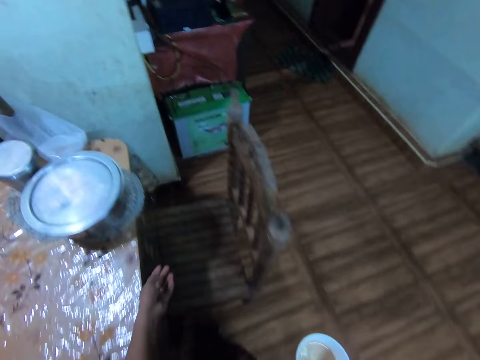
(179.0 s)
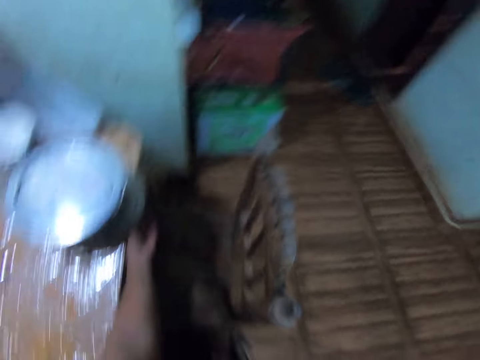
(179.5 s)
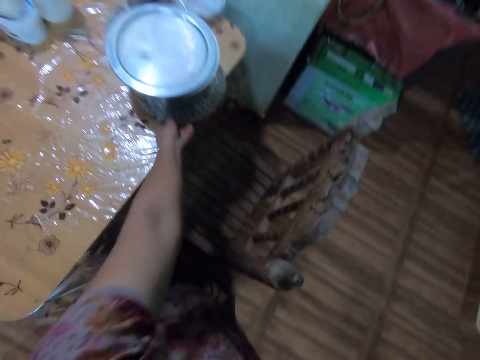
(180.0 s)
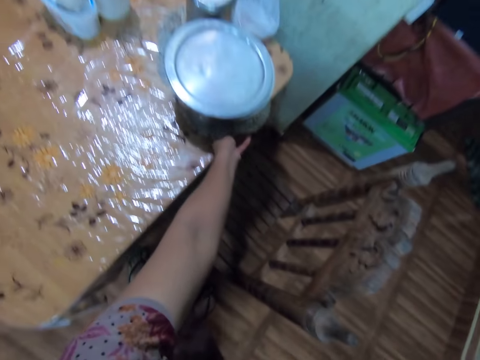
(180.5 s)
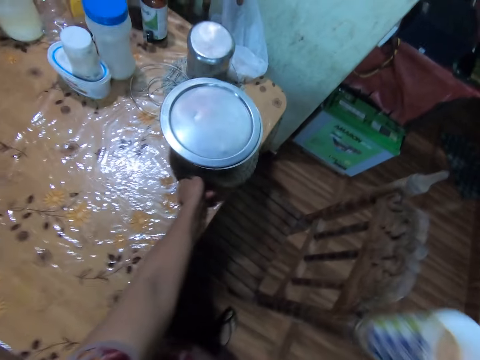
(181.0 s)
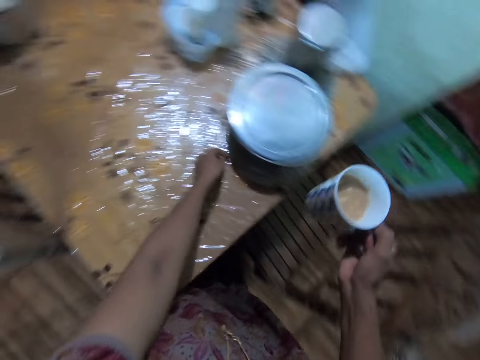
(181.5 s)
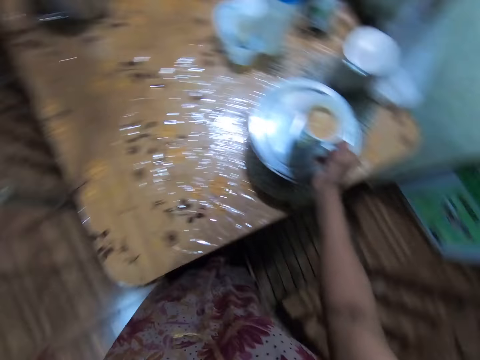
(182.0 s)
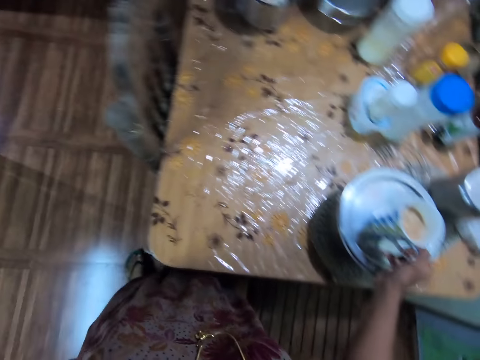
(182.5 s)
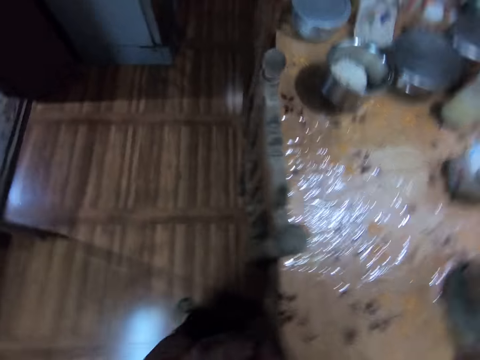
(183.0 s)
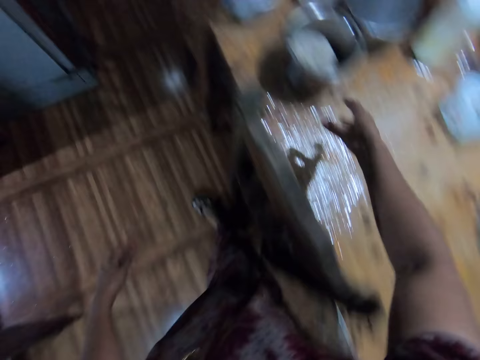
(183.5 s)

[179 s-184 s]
The camera wearer moves the pot on the table with her left hand. She drops the mug on the pot with her right hand. She walks.

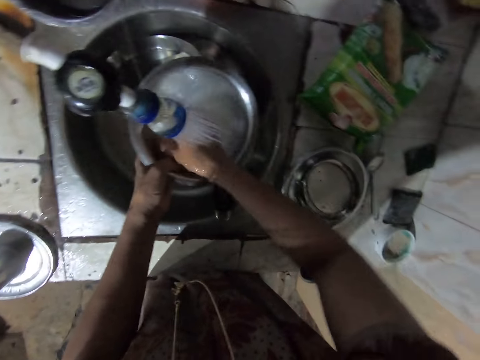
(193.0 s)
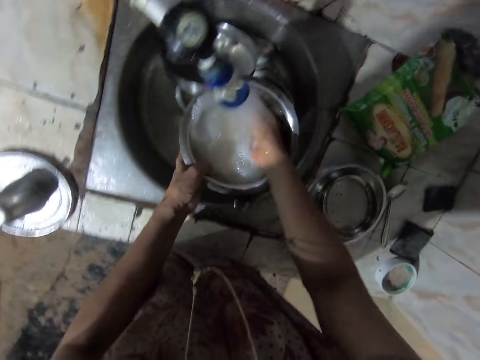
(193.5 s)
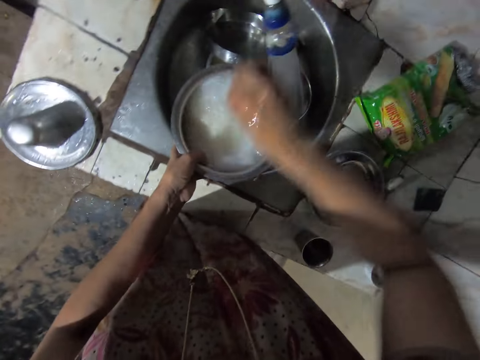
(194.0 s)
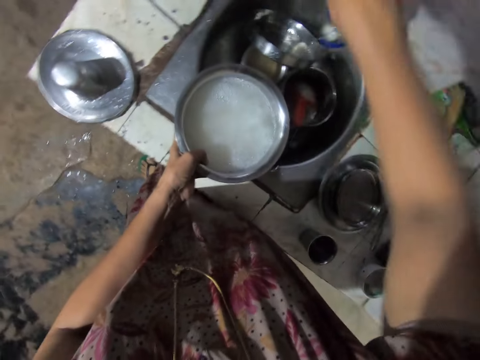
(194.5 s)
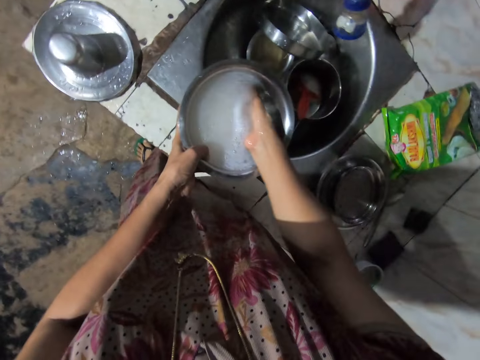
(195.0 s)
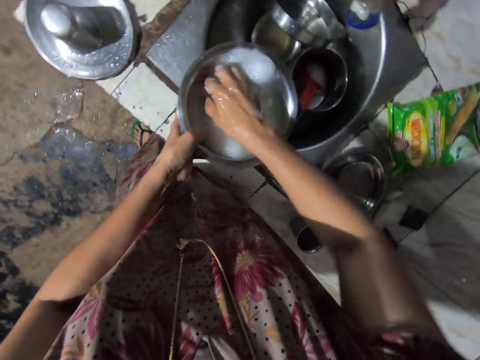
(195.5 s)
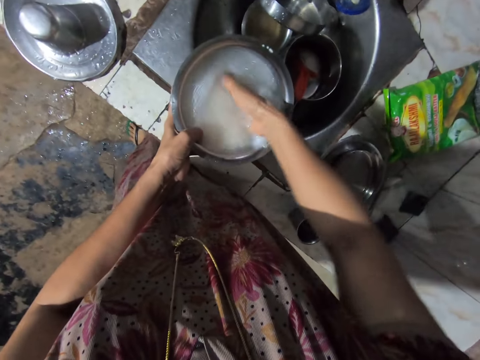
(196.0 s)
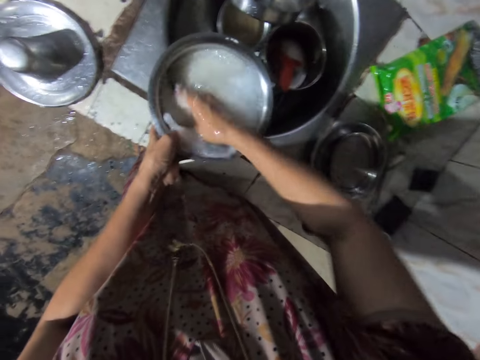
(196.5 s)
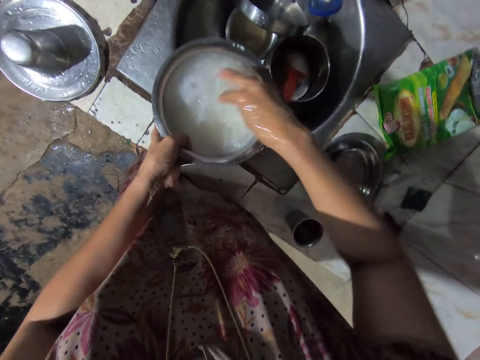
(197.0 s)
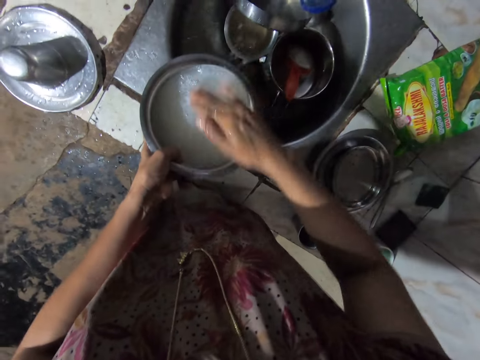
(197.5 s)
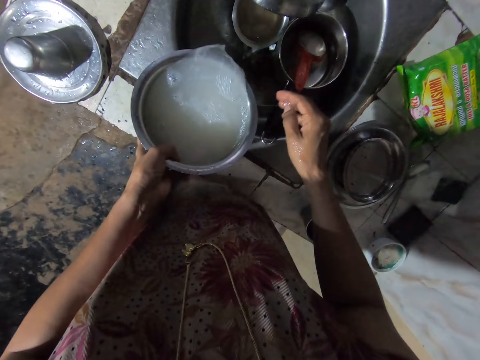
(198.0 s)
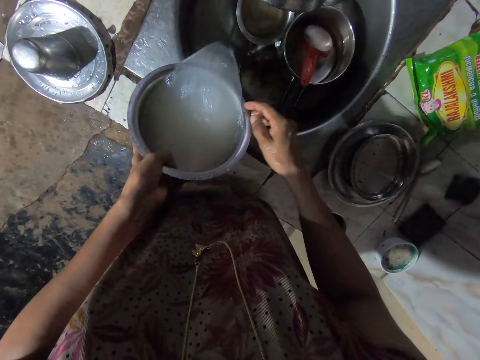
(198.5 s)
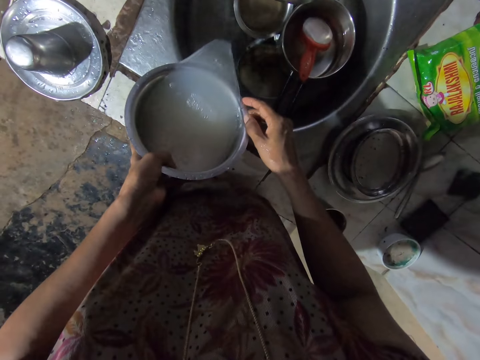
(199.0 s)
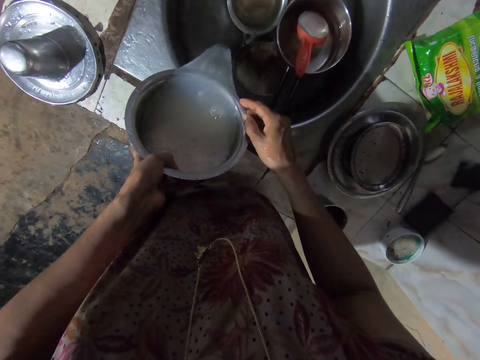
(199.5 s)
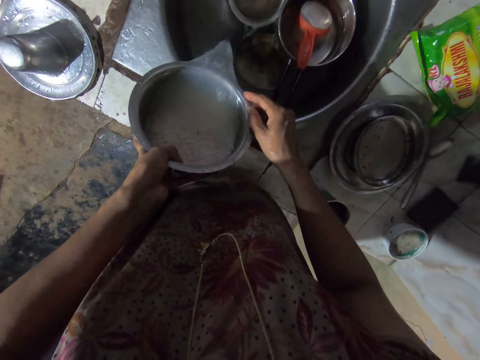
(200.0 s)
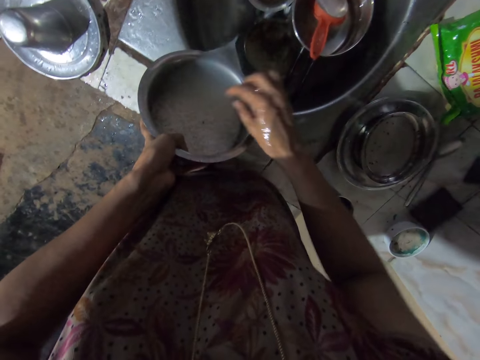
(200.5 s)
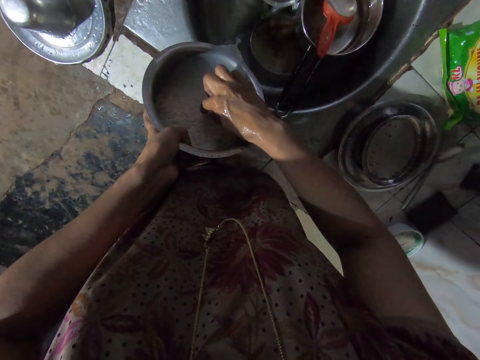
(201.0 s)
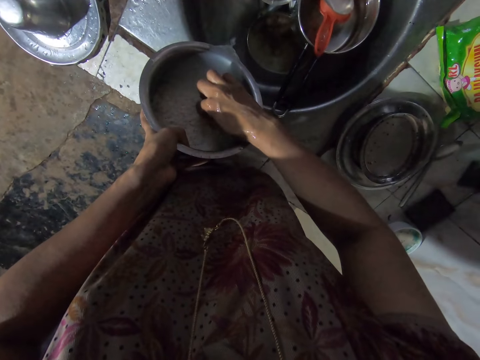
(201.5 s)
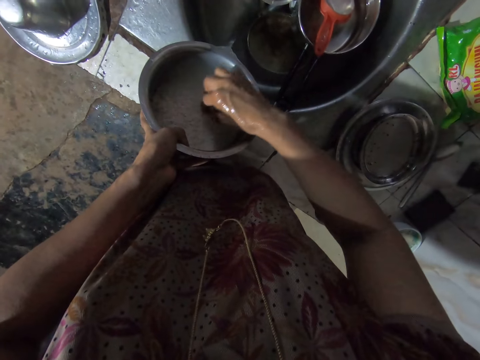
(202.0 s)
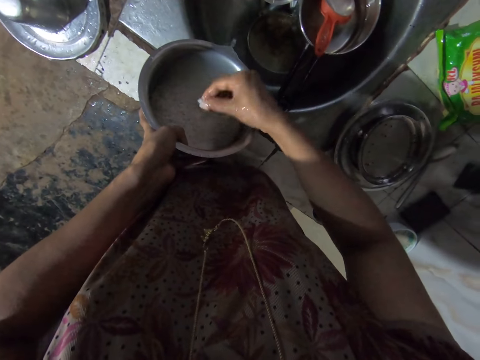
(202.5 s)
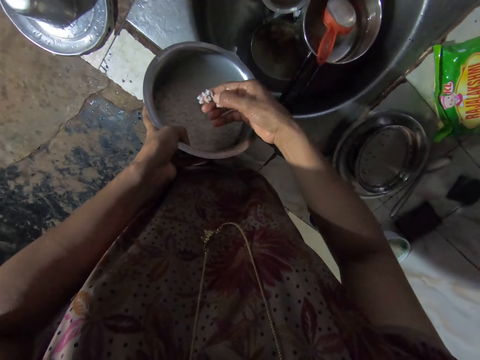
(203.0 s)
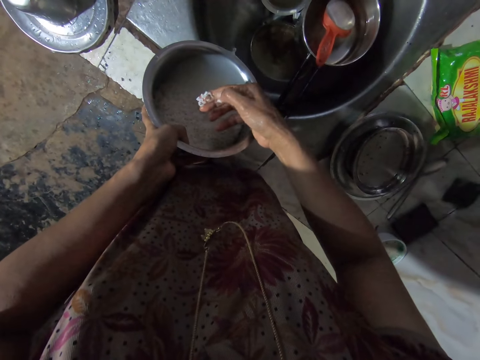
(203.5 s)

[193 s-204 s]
The camera wearer closes the tap with her right hand. She washes the rice in the bowl with her right hand. She pours water from the bowl of rice into the sink with her left hand. She removes dirt from the rice. She picks up some rice grains from the bowl with her right hand.

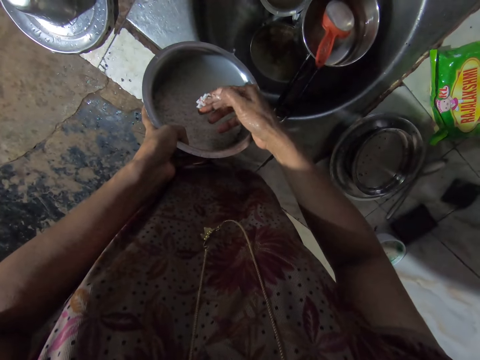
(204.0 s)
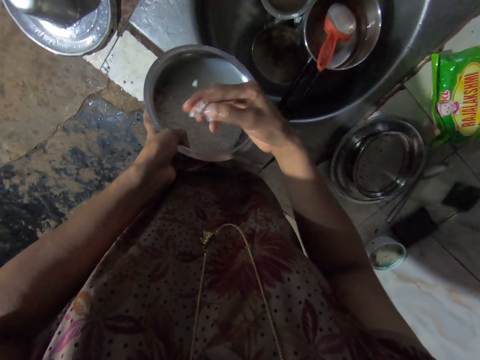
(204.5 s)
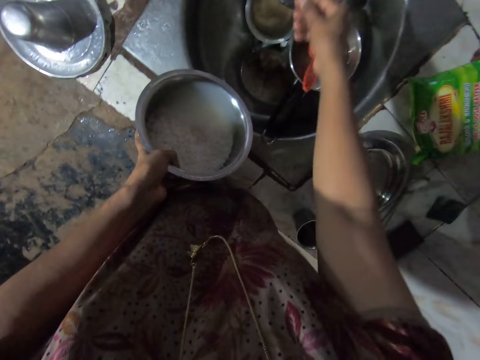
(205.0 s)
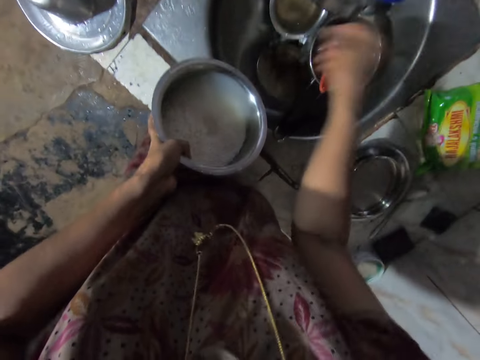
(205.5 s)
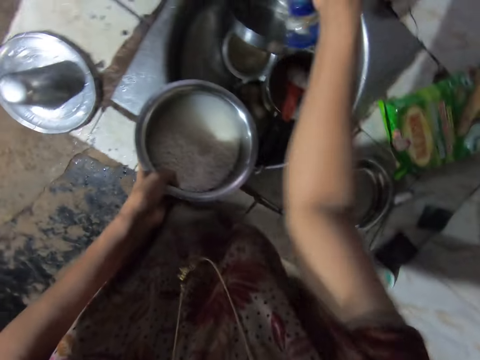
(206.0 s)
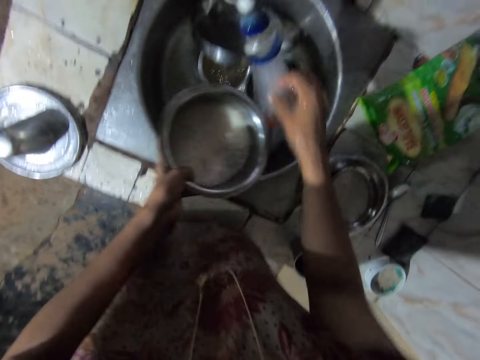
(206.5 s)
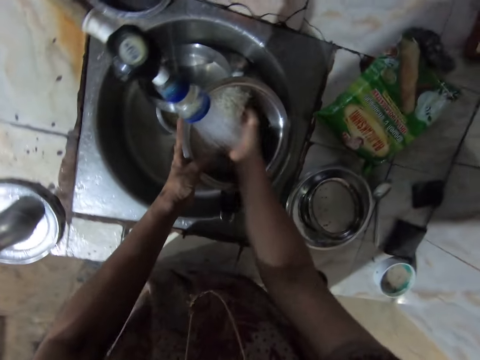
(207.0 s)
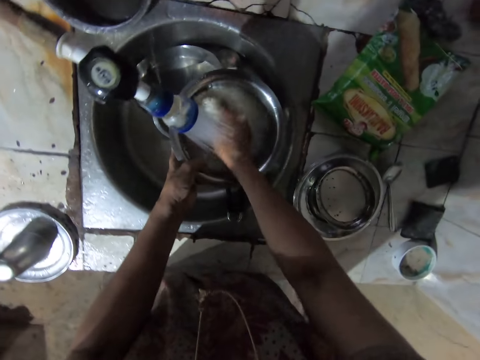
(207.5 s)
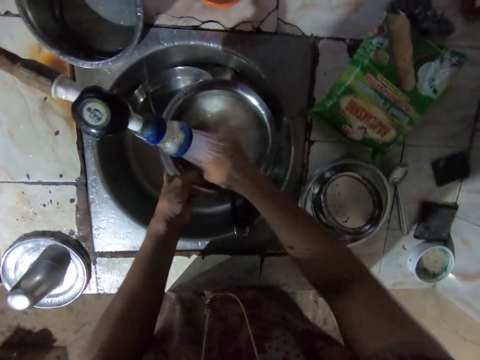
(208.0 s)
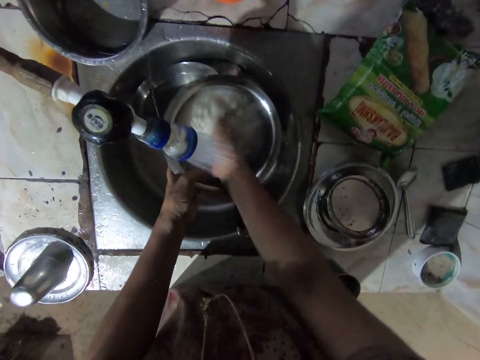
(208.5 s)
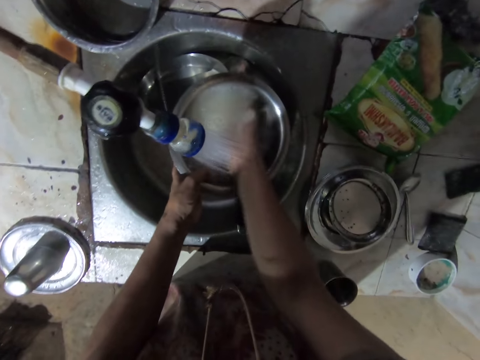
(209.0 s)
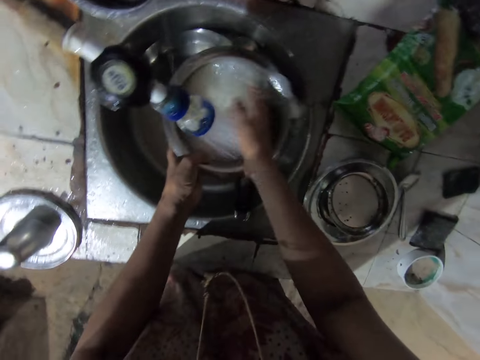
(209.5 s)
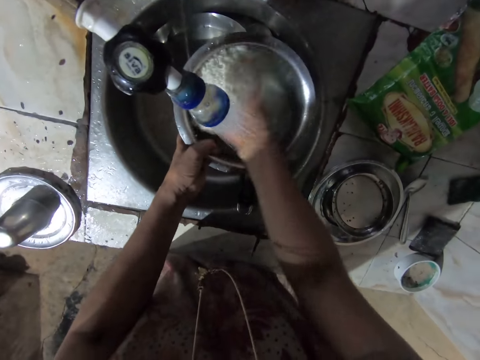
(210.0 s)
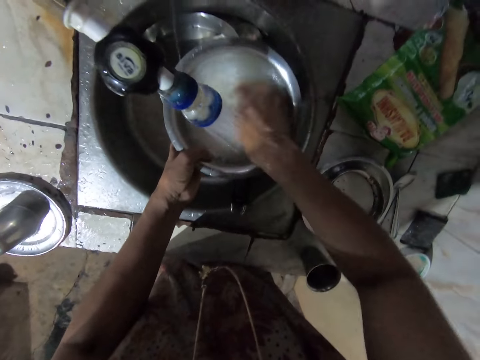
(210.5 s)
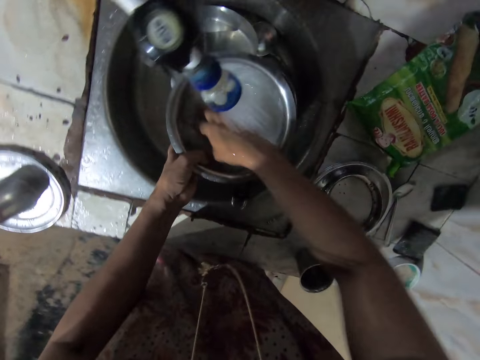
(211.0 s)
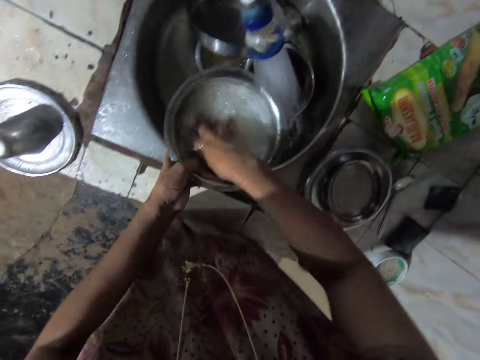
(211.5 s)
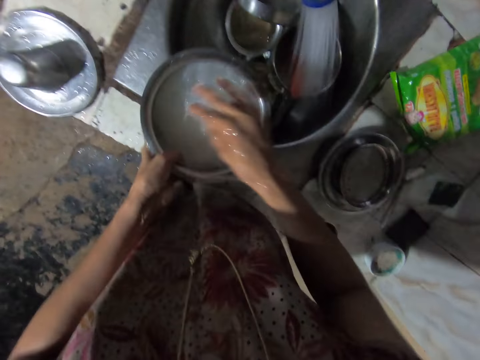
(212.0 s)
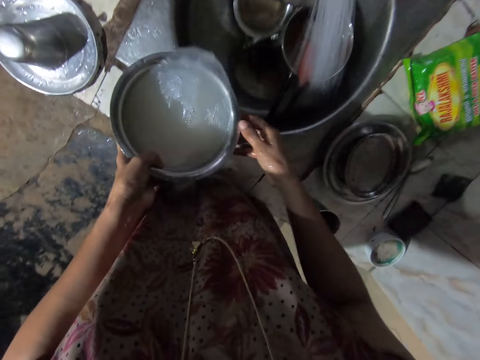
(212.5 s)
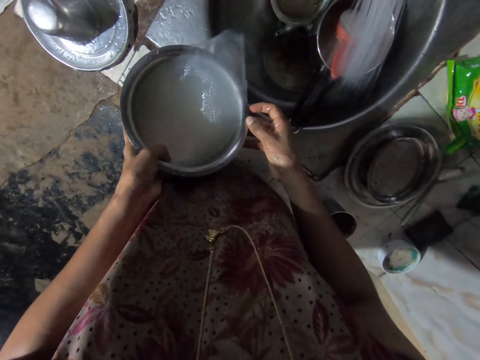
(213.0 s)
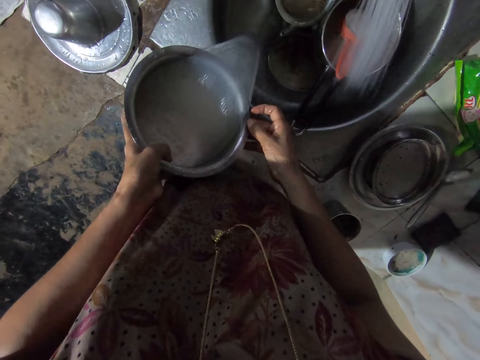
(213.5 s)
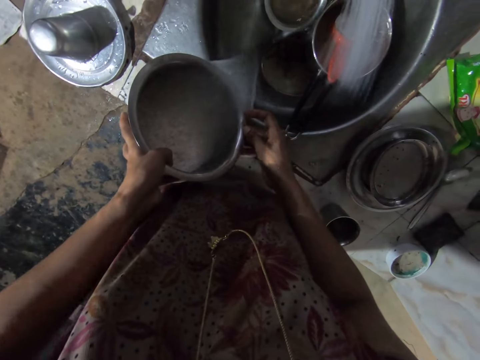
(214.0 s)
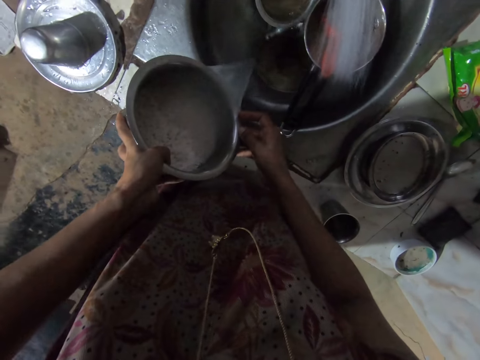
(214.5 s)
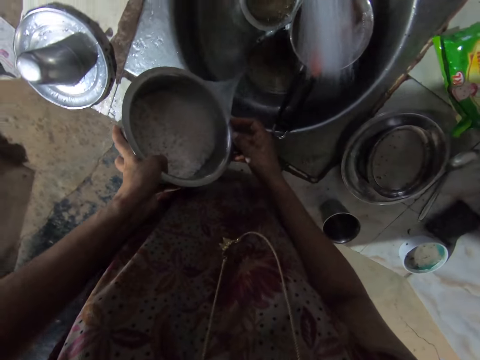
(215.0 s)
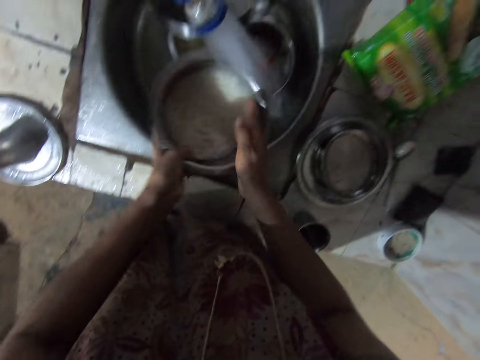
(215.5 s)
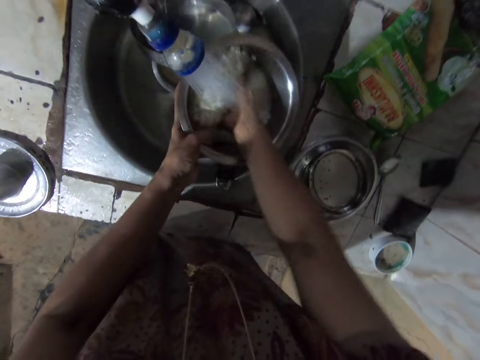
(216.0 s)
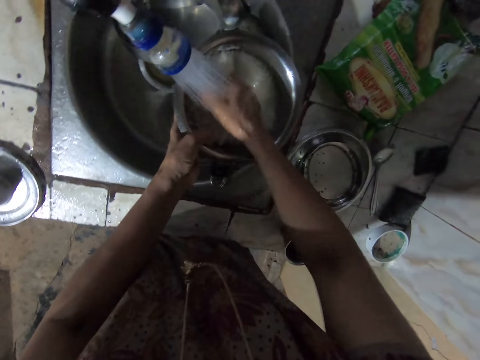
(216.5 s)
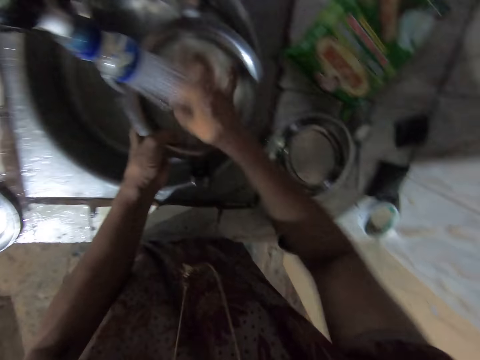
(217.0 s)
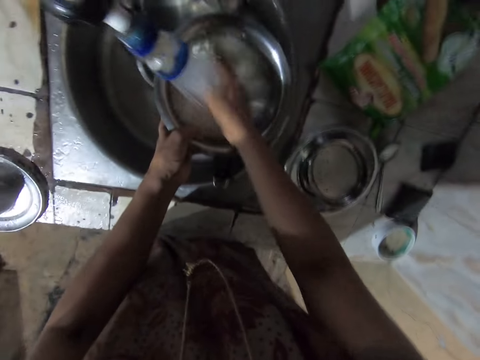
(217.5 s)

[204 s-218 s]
The camera wearer drops the rice grains in her right hand in the bowl. She shakes off rice grains from her right hand into the sink. She opens the tap with her right hand. She puts her right hand underneath the tap. She washes the rice in the bowl with her right hand. She drains water from the bowl of rice into the sink with her left hand. She washes the rice in the bowl with her right hand. She fills the bowl of rice with water from the tap.
